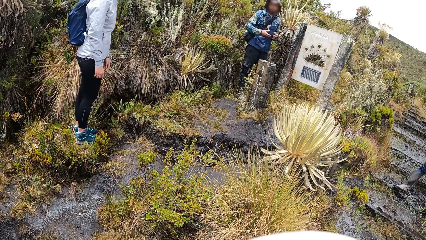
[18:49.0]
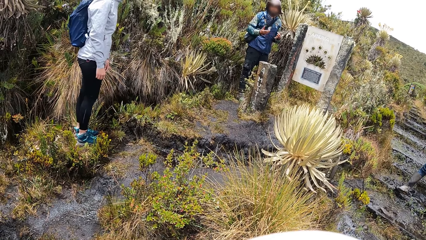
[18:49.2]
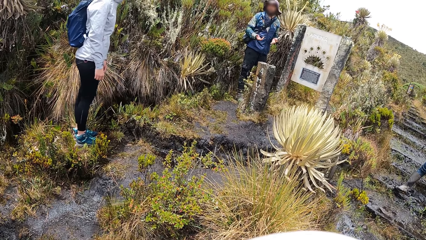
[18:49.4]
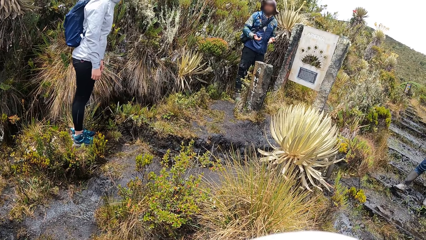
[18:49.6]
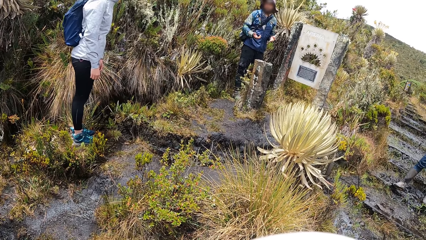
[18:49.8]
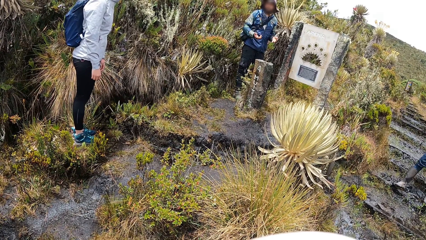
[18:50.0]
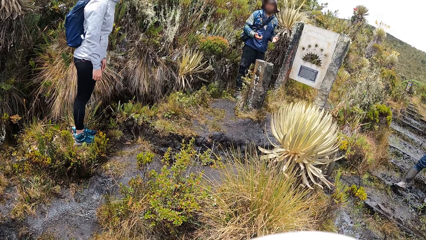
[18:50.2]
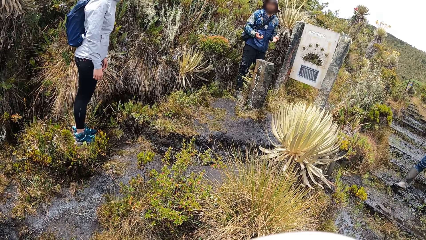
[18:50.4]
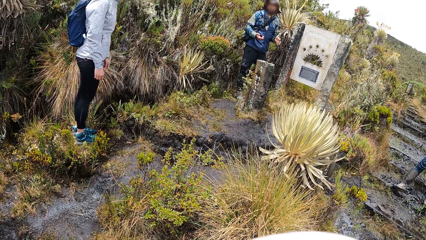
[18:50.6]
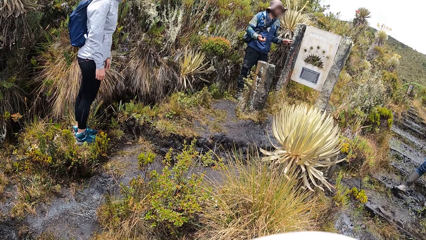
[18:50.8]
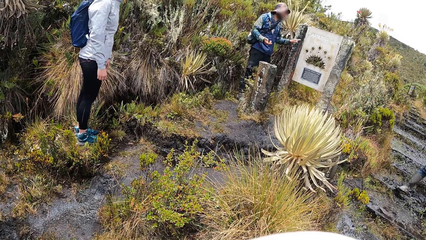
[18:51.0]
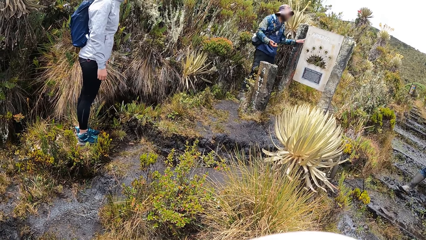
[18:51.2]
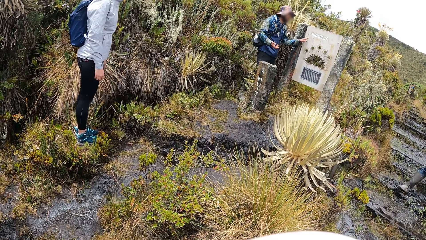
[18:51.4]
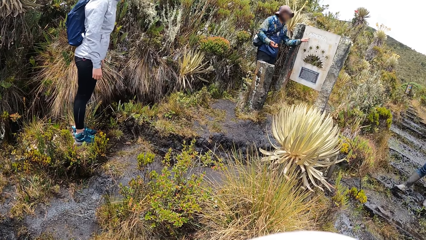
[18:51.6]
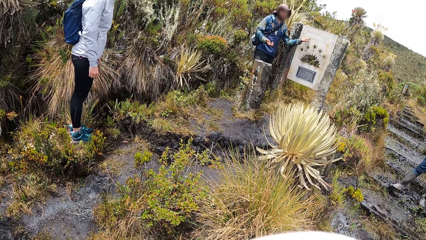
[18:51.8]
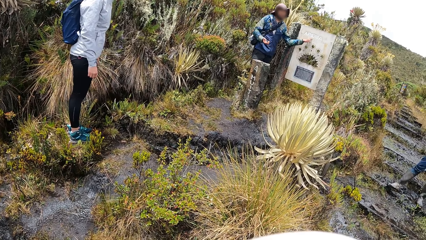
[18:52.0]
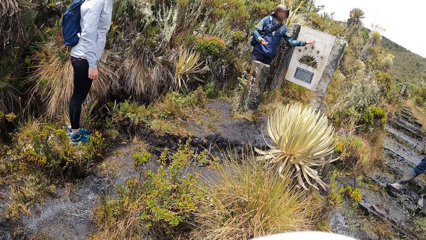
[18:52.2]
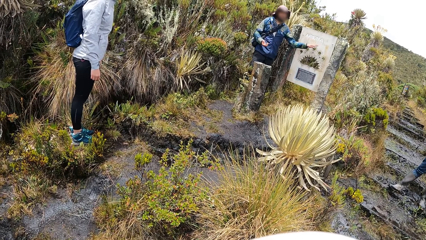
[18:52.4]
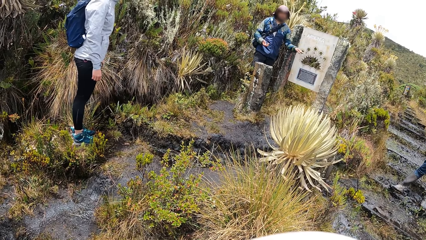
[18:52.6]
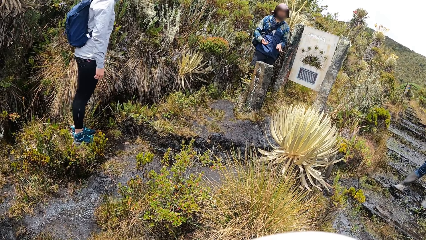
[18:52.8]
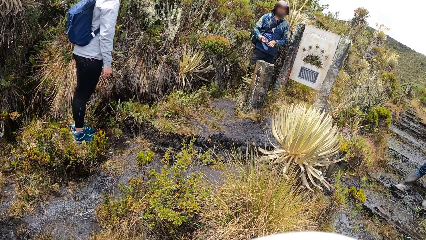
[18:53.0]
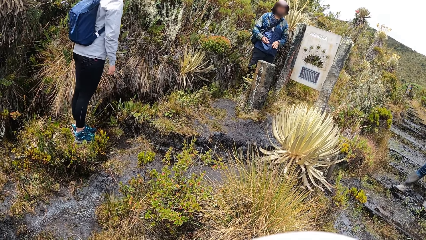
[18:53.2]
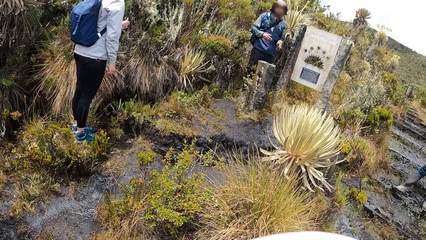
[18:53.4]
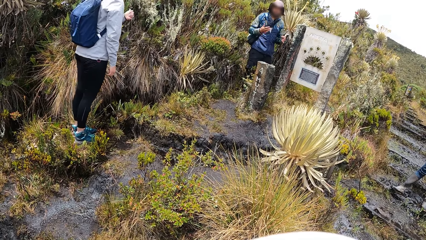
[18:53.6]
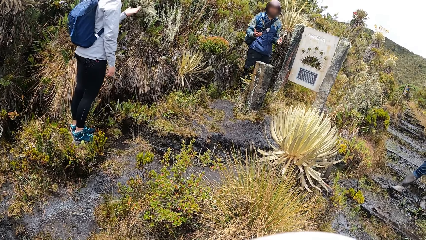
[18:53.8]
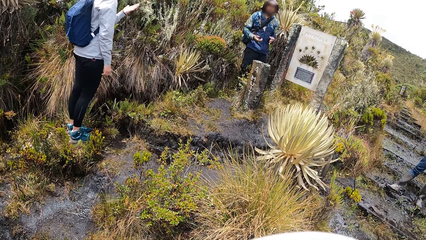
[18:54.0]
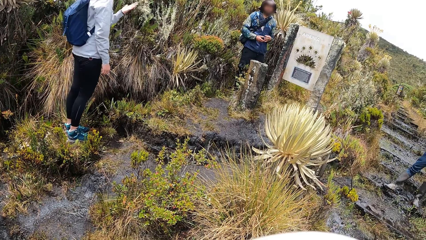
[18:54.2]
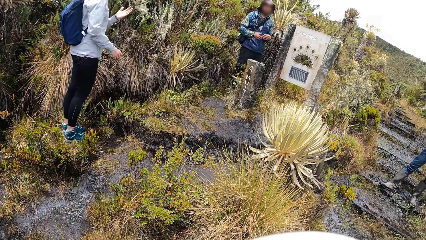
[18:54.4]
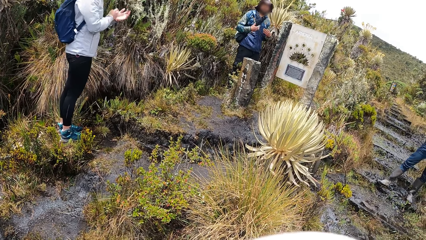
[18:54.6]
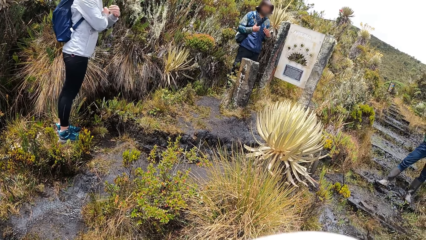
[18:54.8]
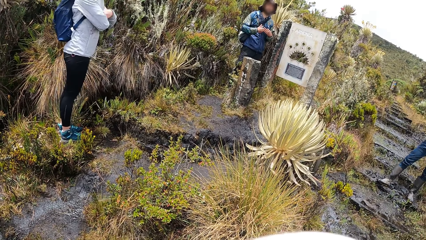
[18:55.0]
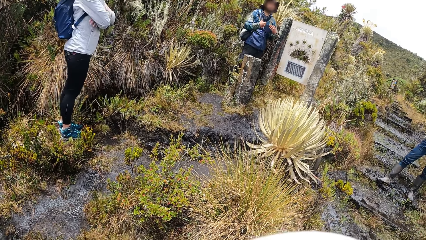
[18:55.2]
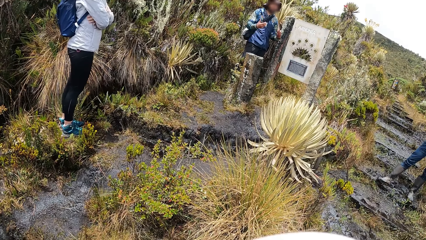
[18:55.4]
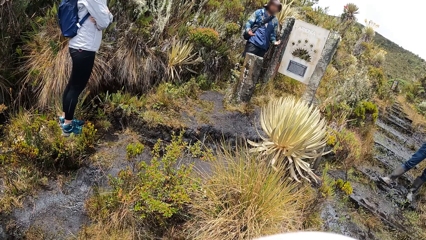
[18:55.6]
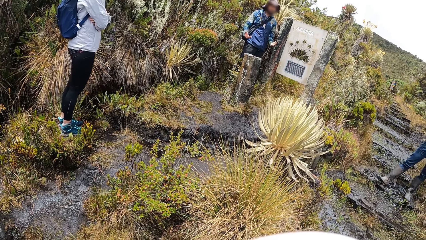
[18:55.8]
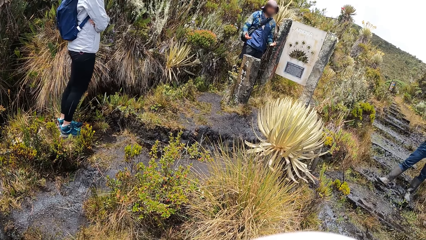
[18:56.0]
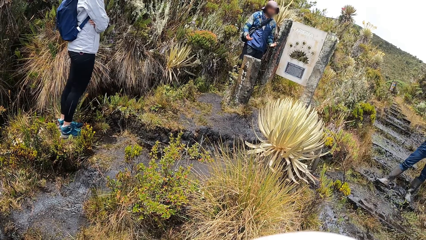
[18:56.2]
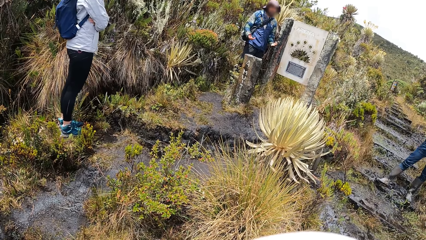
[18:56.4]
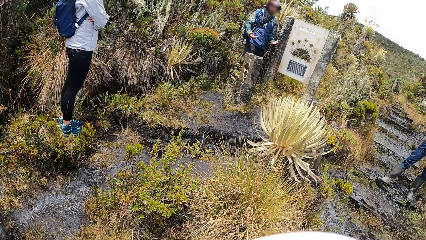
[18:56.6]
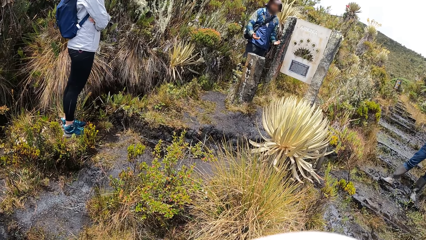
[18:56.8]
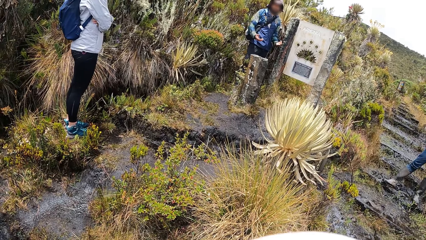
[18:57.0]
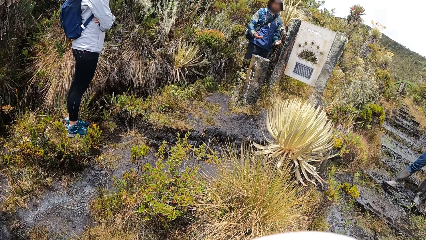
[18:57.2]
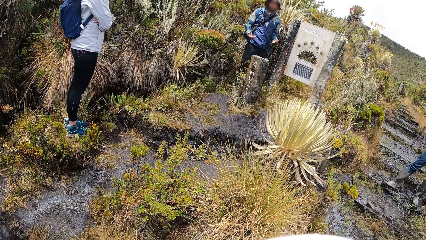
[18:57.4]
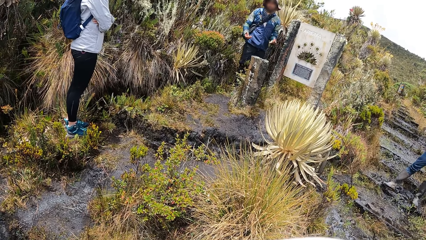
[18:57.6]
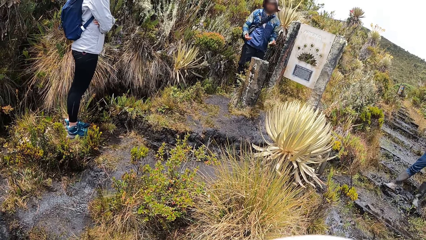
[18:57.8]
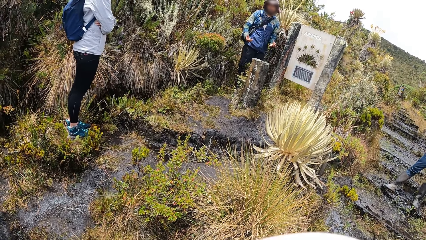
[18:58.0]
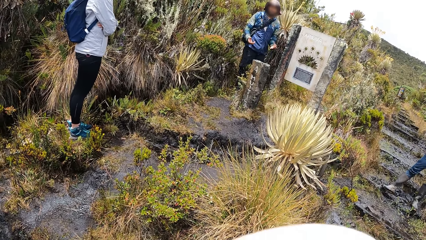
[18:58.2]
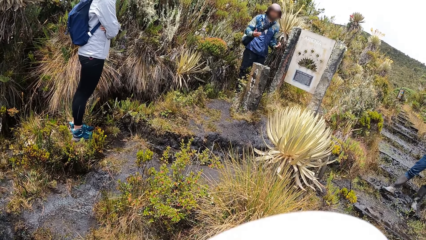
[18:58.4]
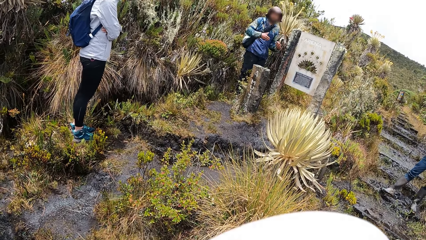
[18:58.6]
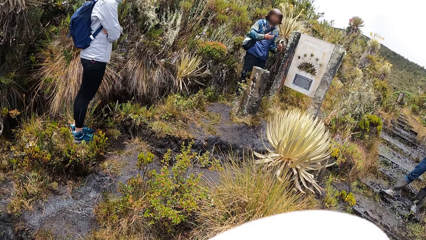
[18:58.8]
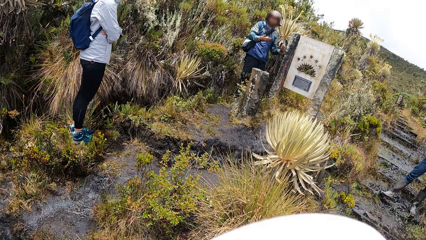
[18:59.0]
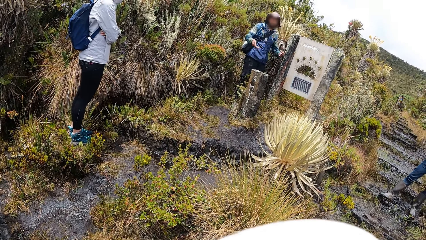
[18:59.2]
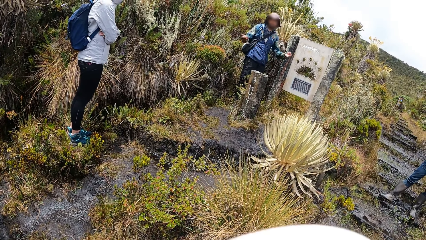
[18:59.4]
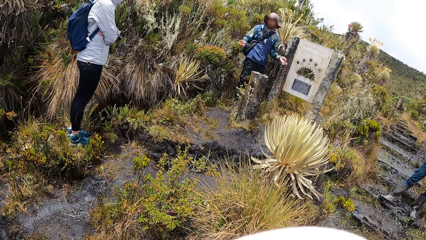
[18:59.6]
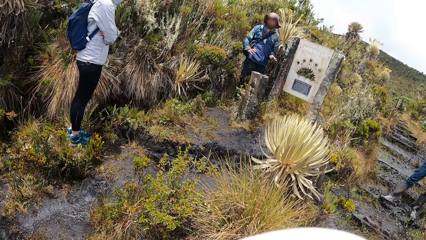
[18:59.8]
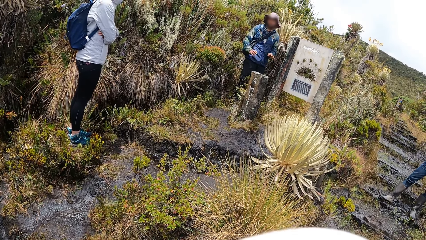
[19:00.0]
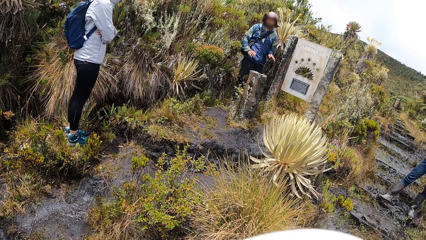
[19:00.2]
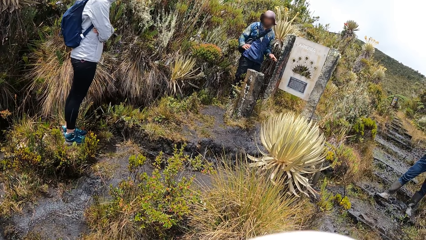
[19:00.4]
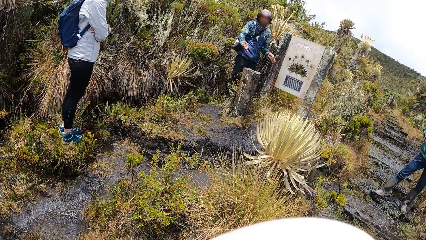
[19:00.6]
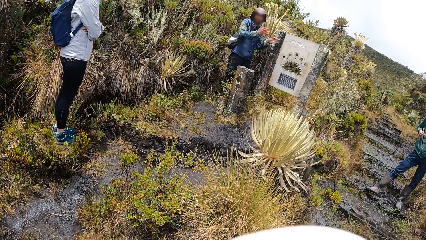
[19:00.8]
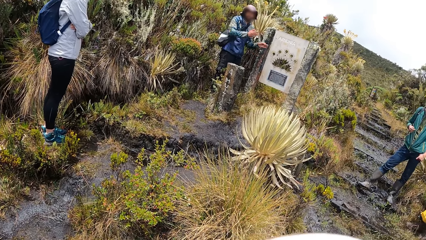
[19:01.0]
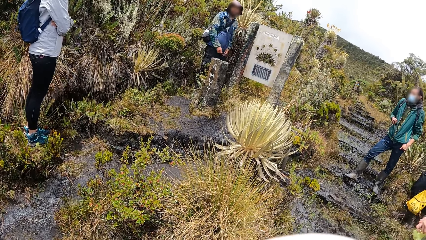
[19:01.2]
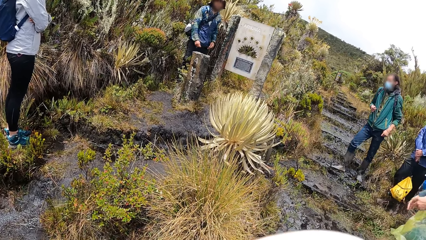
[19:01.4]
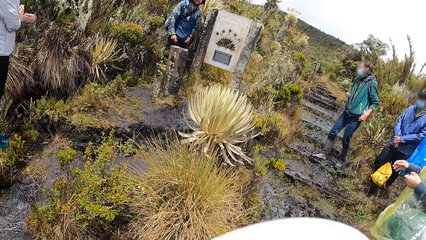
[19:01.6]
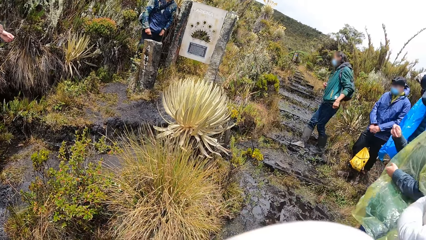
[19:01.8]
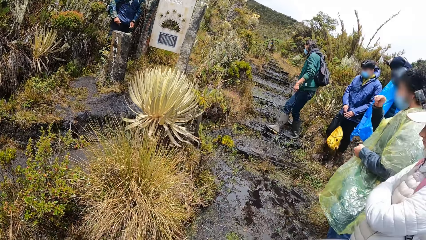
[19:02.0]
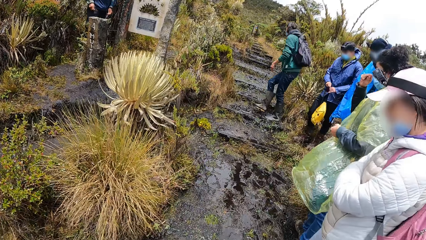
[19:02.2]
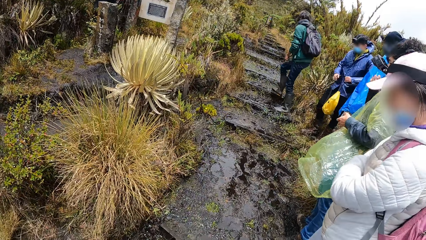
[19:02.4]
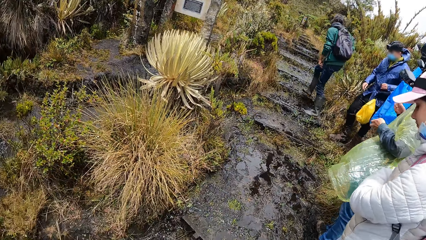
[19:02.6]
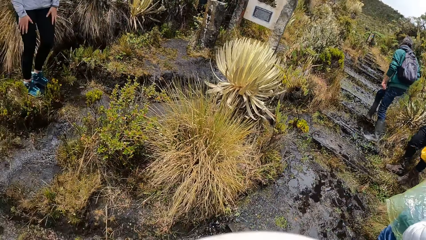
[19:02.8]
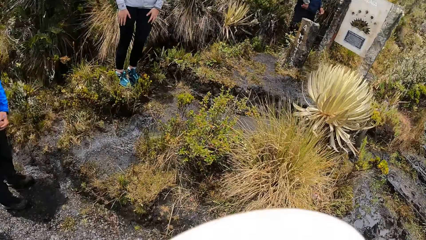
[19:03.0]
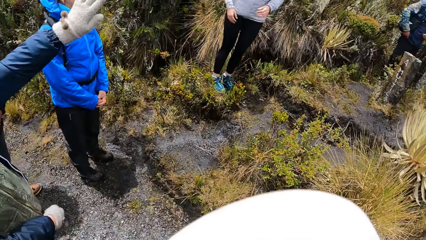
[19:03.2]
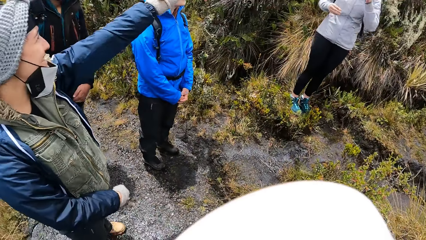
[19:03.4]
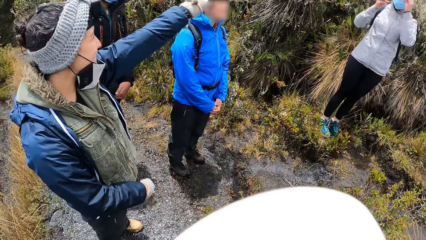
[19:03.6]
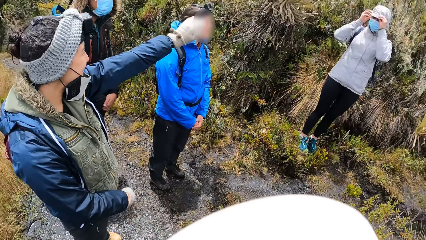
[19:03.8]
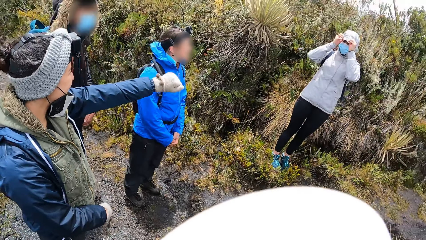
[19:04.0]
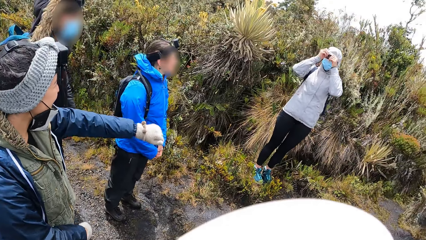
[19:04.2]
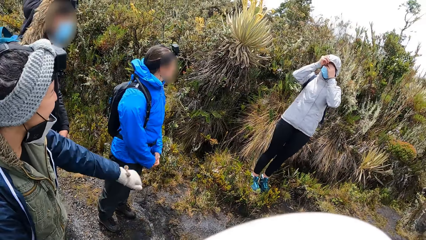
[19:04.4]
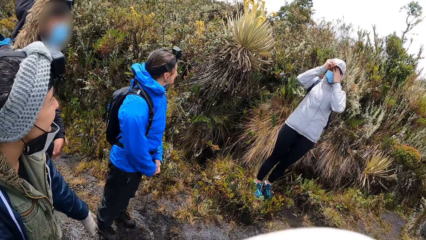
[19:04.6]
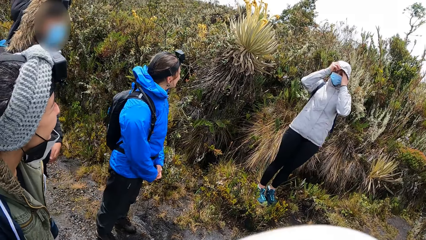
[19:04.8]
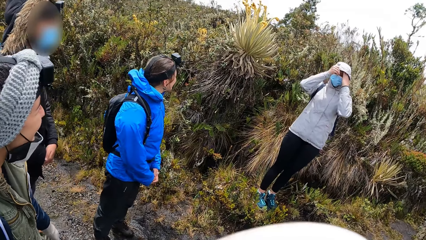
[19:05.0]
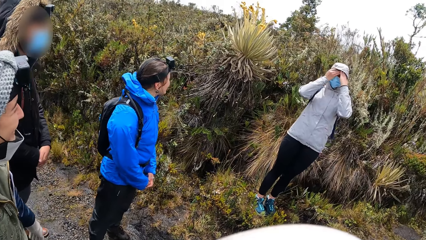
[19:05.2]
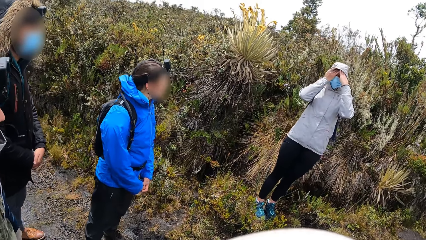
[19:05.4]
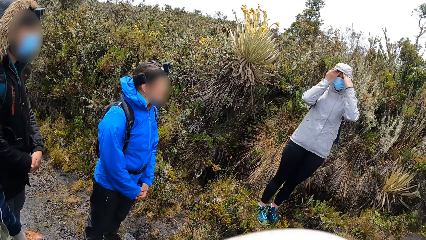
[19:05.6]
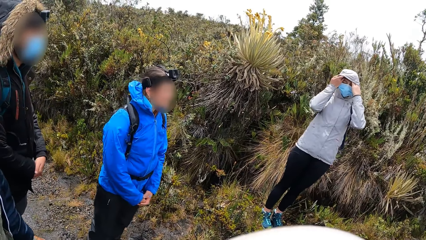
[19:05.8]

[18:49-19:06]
A man touches the sign post with his left hand. A woman looks at her hand and holds her hands. The camera wearer looks at another man. They look at the colleagues. Another woman points at a plant. The first woman adjusts a cap.
